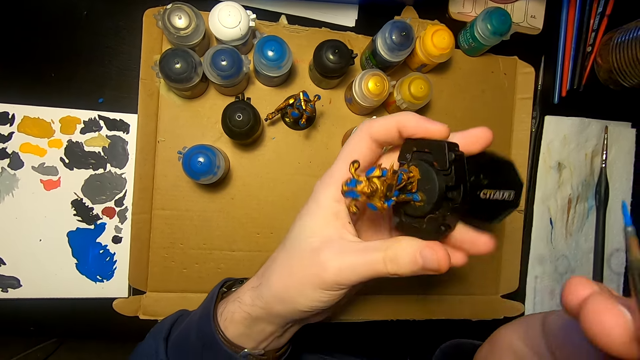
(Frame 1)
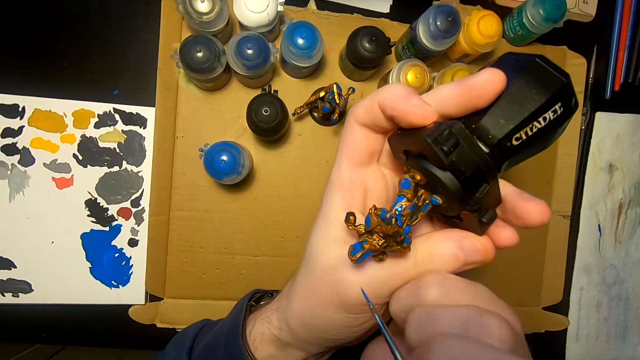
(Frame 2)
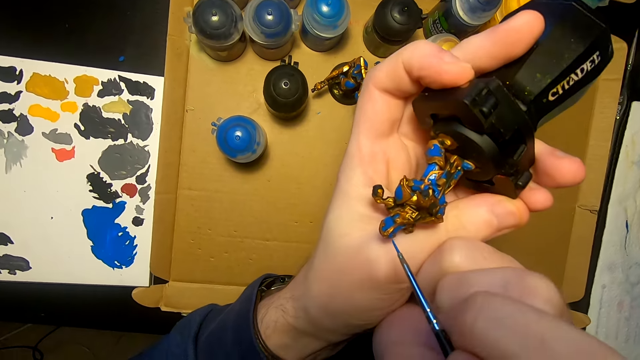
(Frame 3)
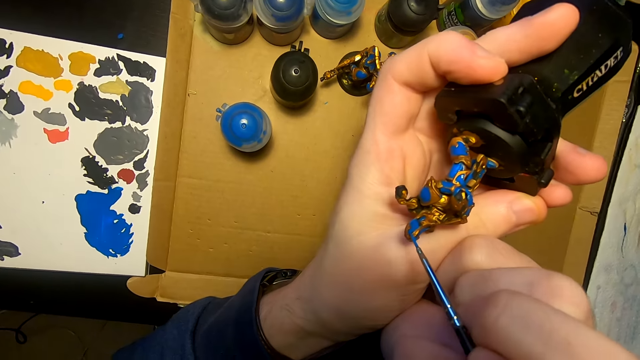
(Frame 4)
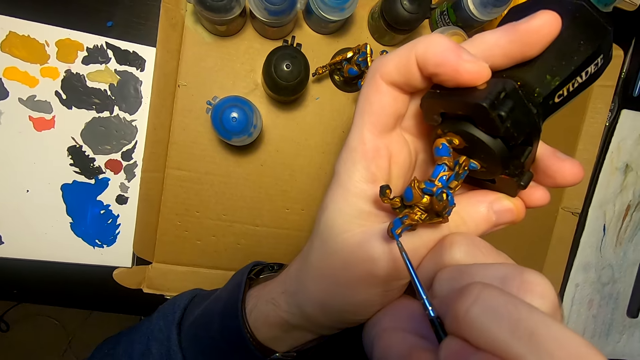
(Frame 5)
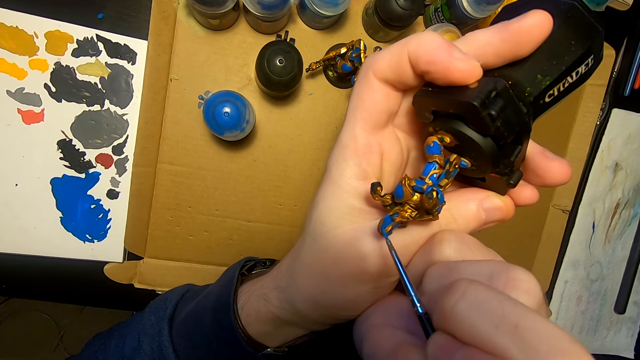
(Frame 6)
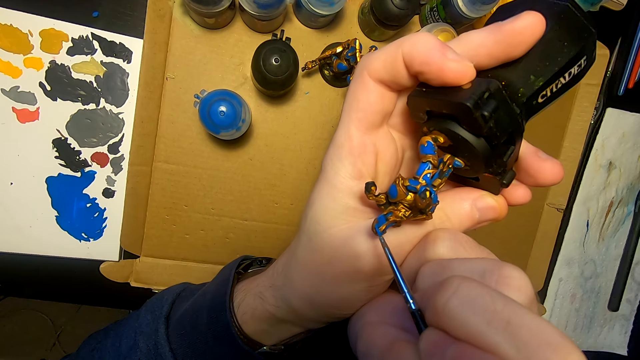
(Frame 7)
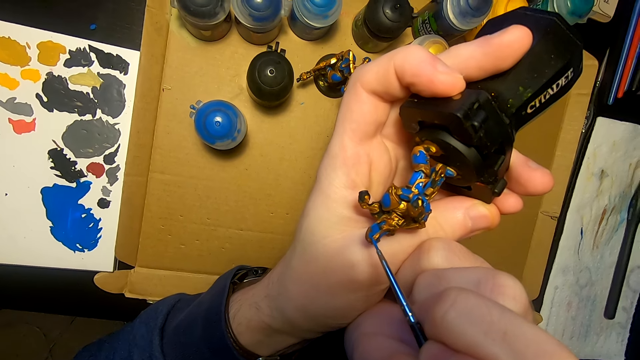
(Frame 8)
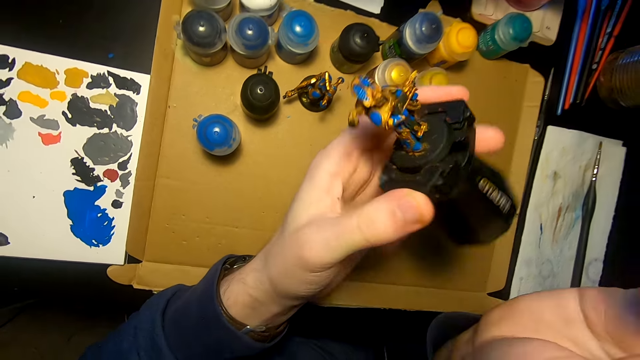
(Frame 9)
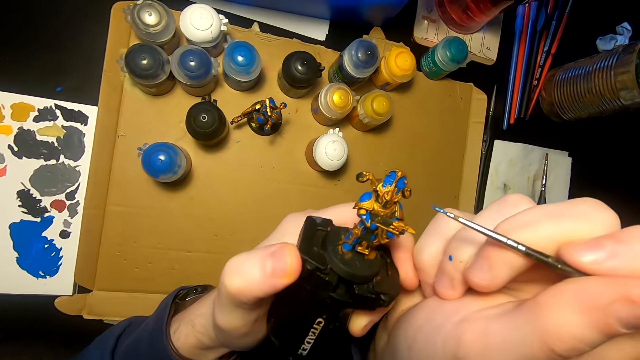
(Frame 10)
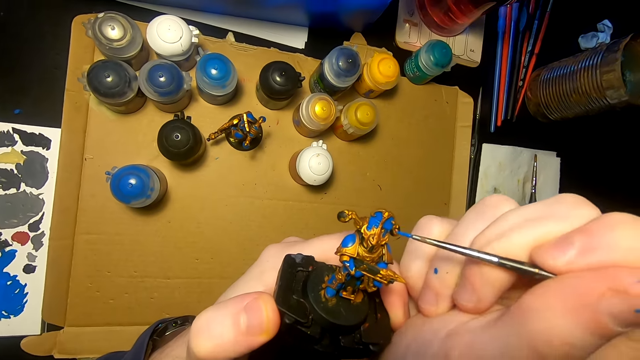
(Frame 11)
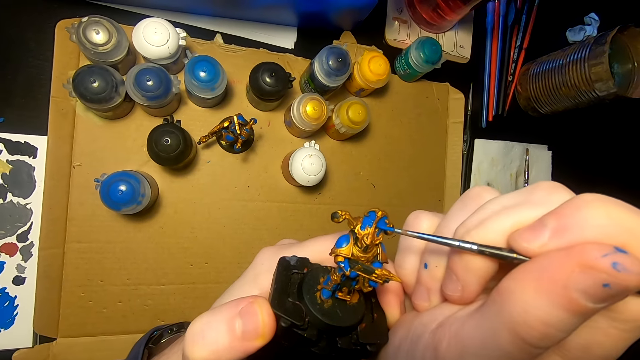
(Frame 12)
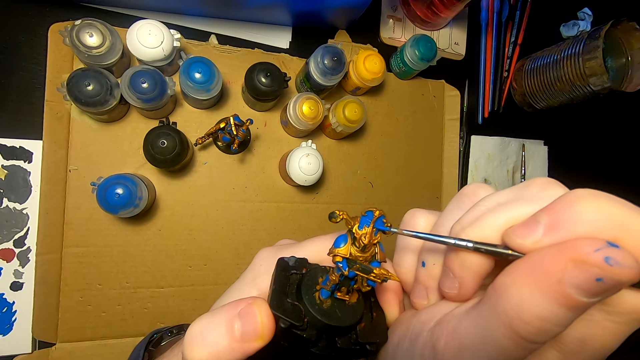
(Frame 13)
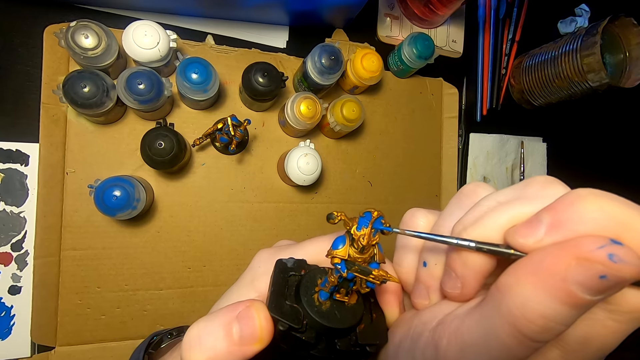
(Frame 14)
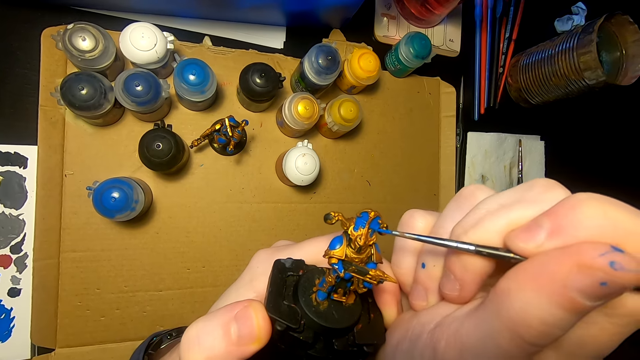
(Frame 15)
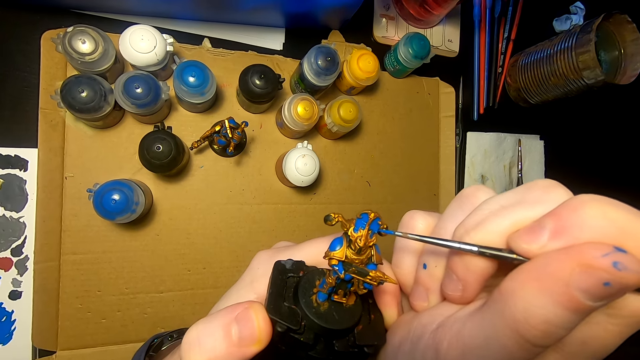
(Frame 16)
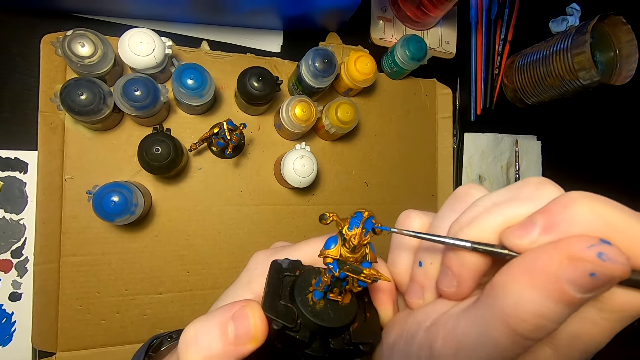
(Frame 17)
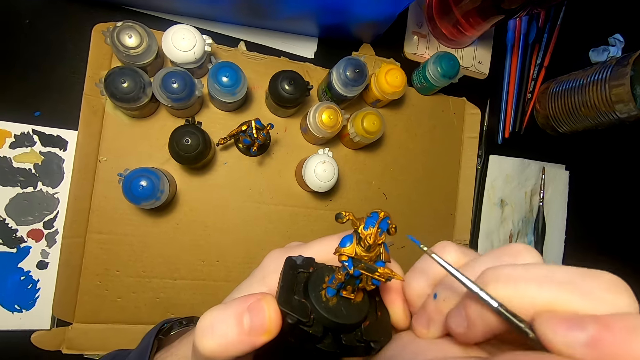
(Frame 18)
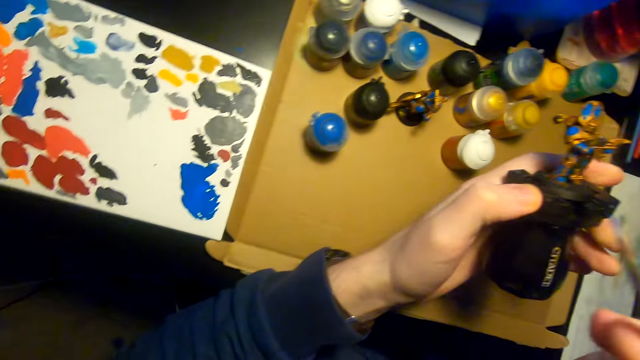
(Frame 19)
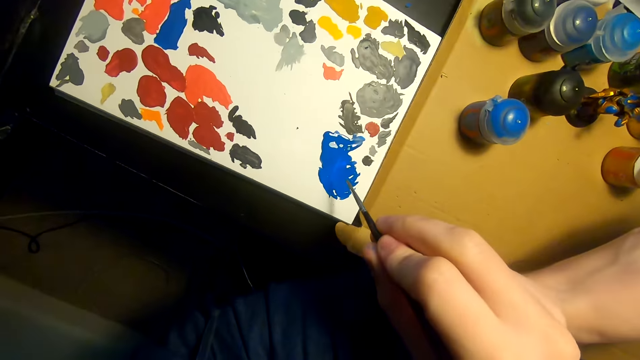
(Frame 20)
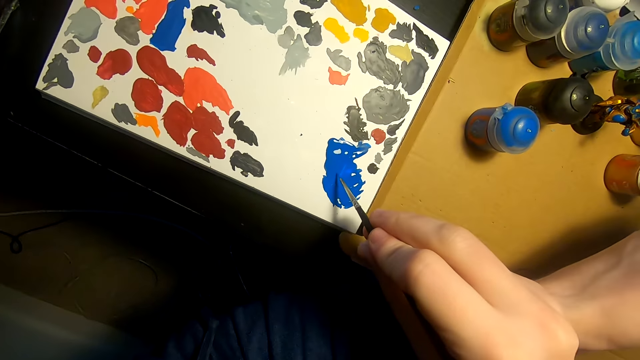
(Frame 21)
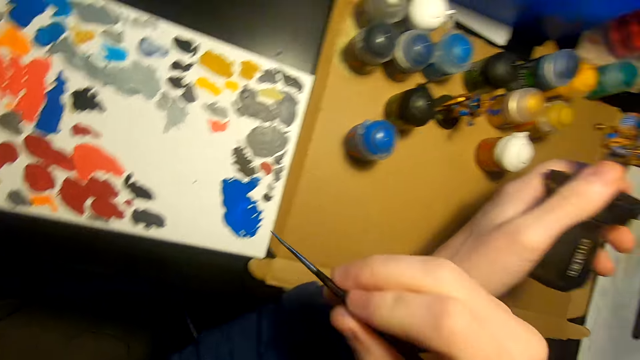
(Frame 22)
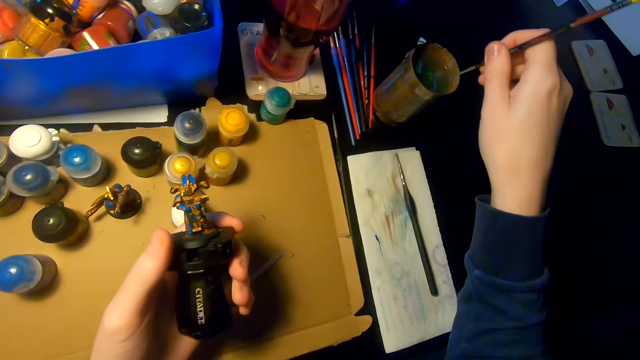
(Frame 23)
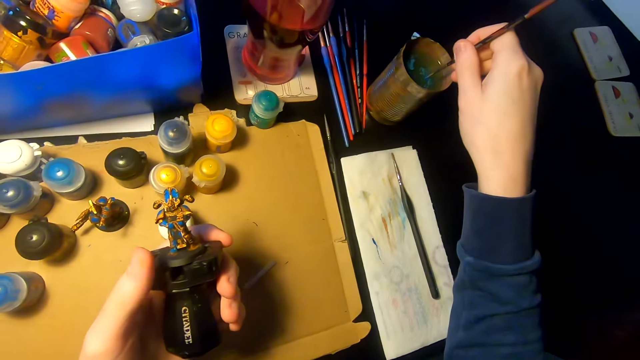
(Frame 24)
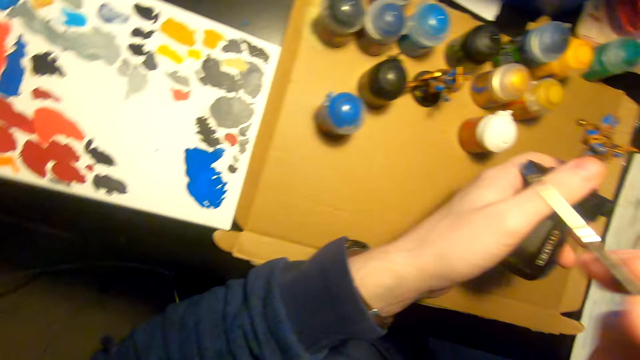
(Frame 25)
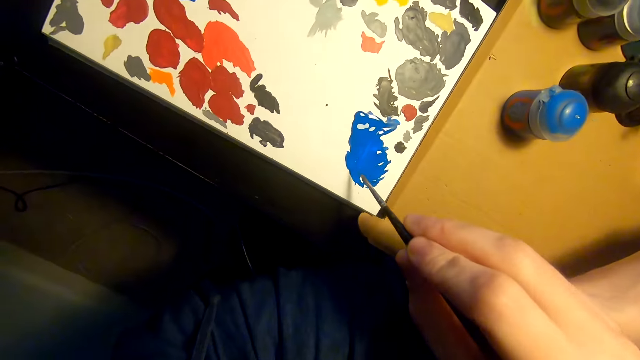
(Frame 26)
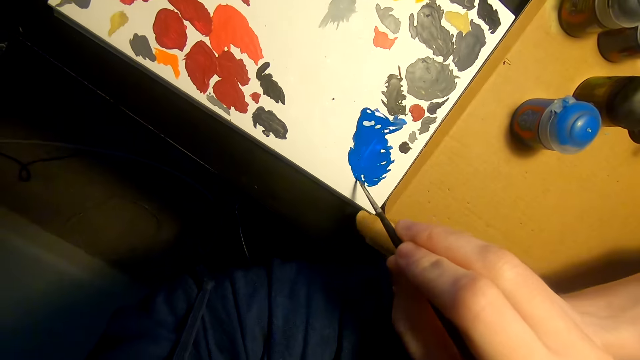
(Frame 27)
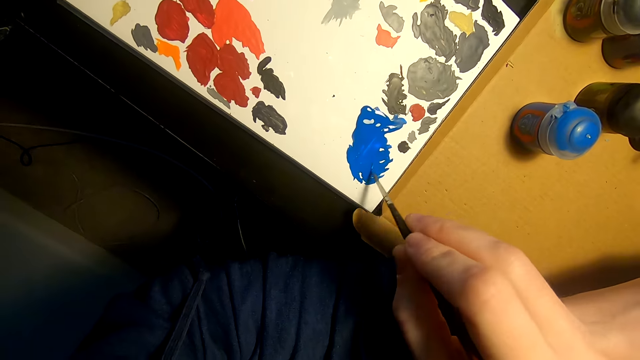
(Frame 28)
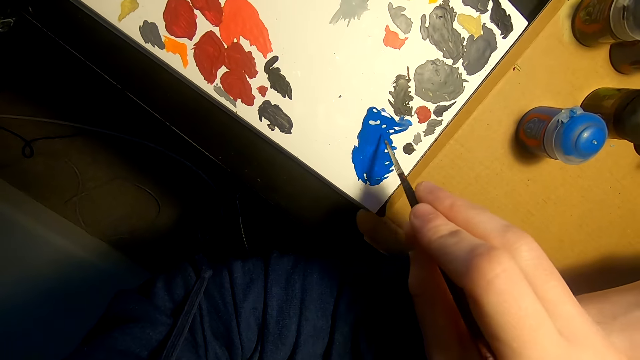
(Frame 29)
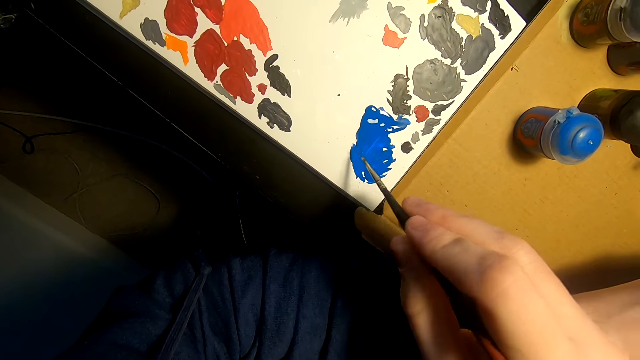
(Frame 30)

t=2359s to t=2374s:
The camera wearer moves both hands. They turn the sculpture. They paint the sculpture with a pen brush. They turn the sculpture, move the pen brush, and paint the sculpture with the pen brush. They lift the right hand. They rub the pen brush on the paint. They dip a paintbrush in the paint. They lift the right hand. They dip the pen brush on the tin of water. They lift the right hand. They rub the pen brush on the paint. They dip the paintbrush in the paint.

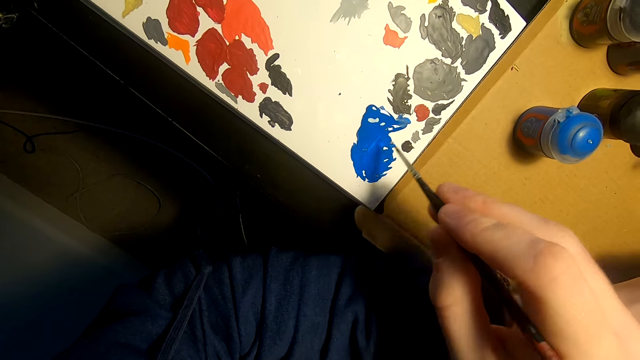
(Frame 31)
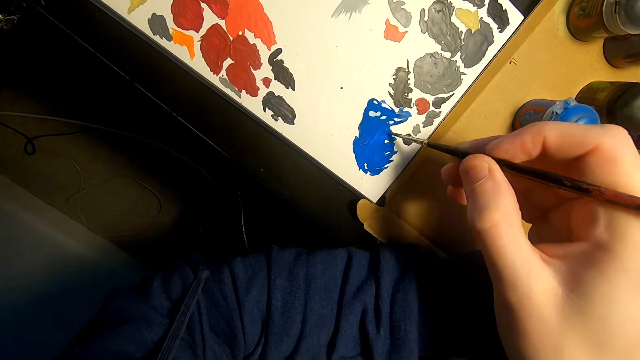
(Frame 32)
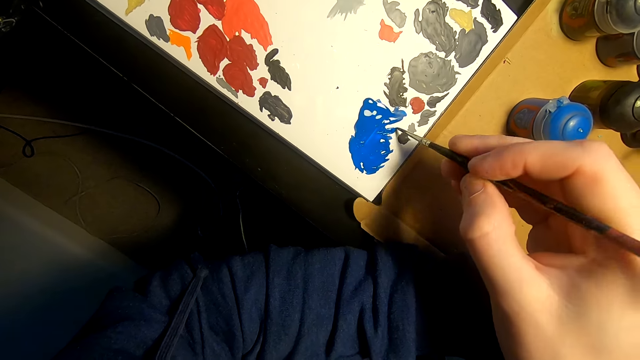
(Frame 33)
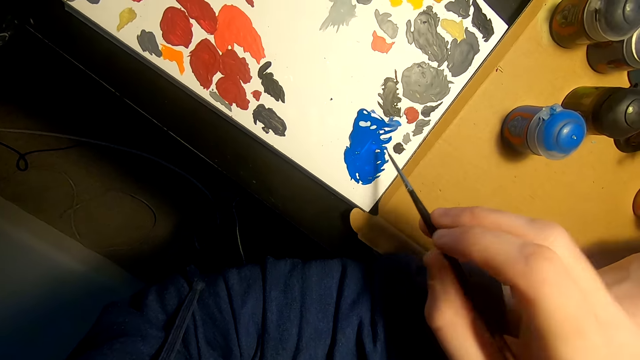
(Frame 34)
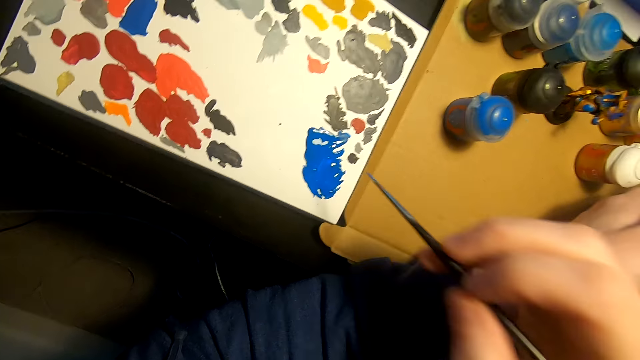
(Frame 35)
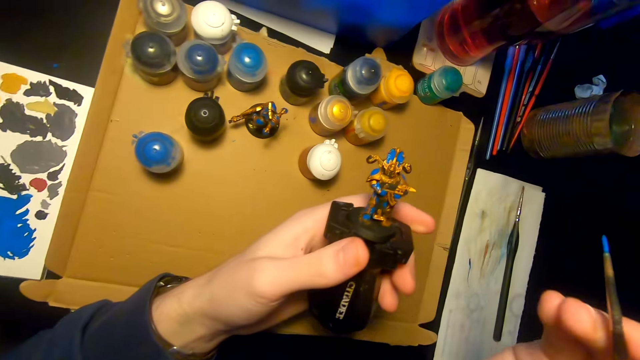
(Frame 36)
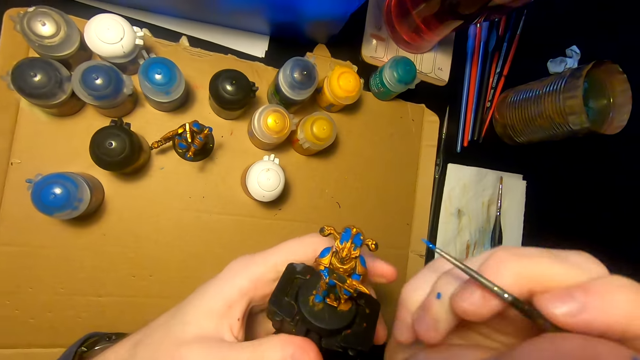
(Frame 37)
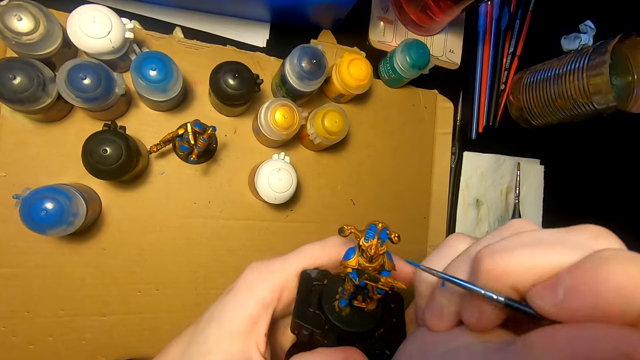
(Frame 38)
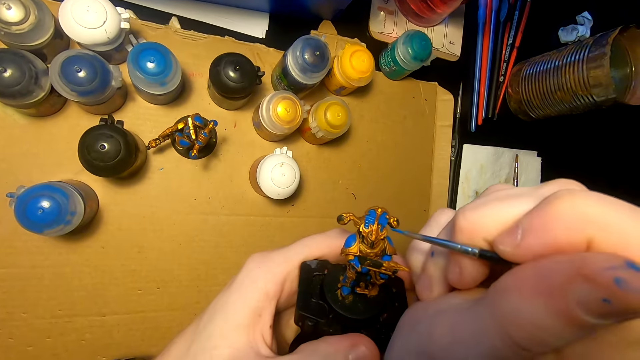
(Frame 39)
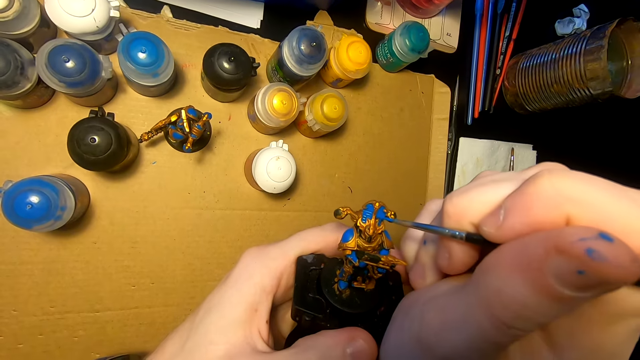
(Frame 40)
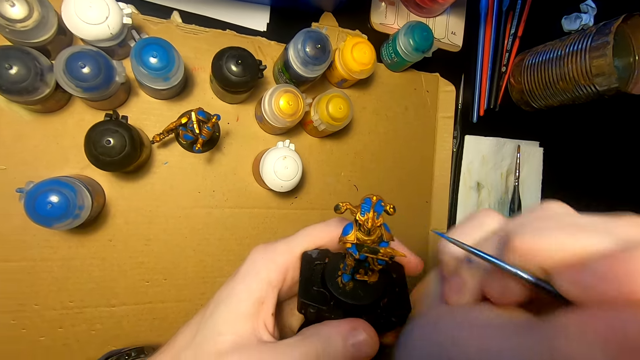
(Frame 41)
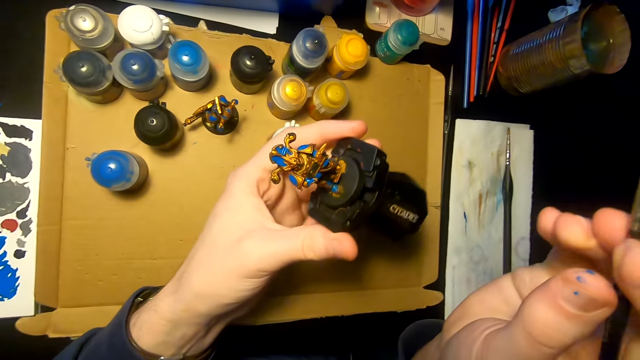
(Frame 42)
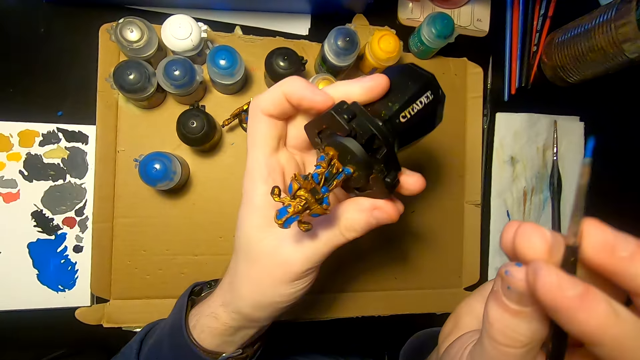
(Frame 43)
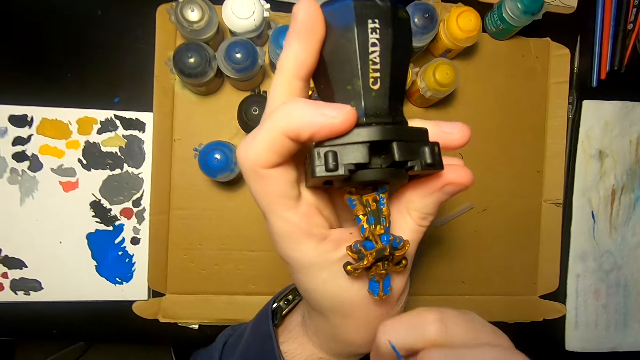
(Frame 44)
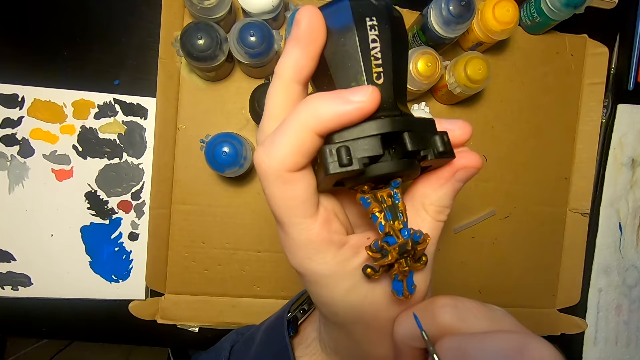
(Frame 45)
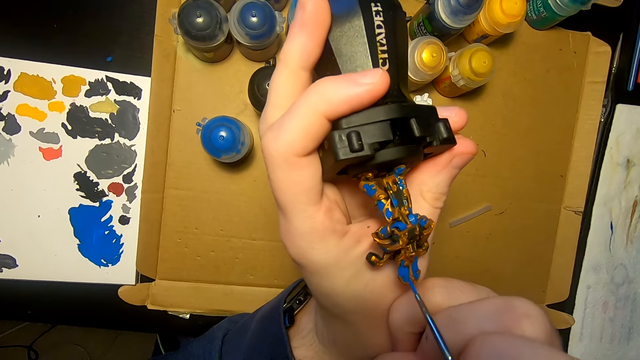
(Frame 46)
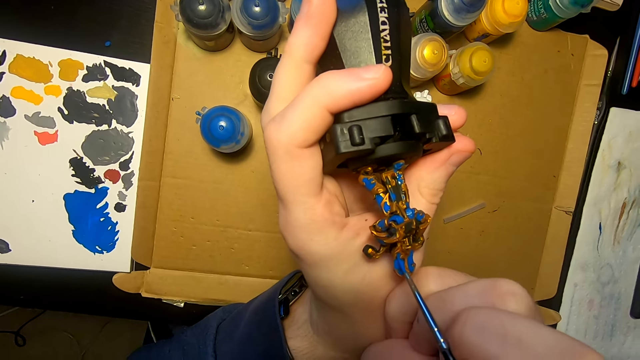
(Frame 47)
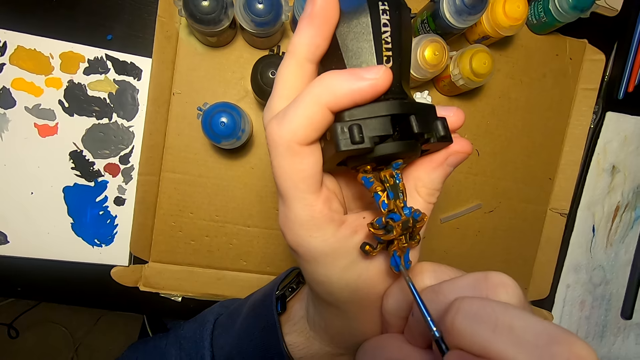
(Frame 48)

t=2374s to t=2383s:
The camera wearer lifts the right hand. They paint the sculpture with a pen brush. They move both hands. They lift the sculpture. They paint the sculpture with the pen brush.
